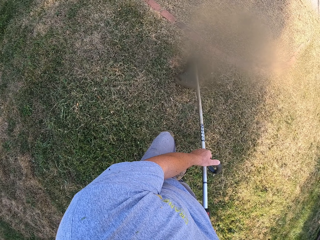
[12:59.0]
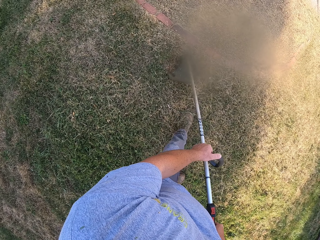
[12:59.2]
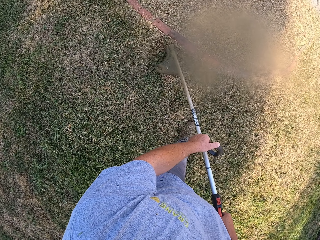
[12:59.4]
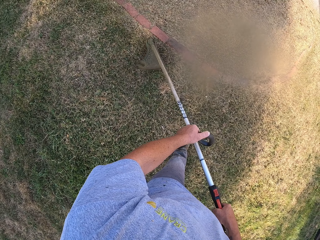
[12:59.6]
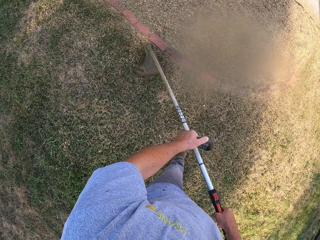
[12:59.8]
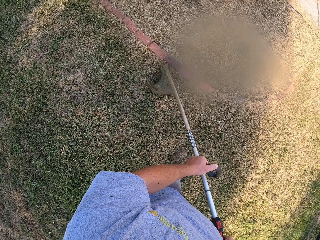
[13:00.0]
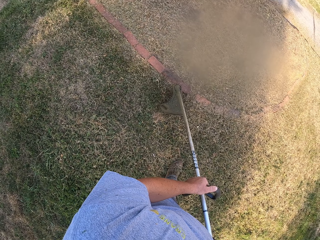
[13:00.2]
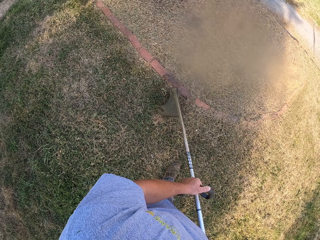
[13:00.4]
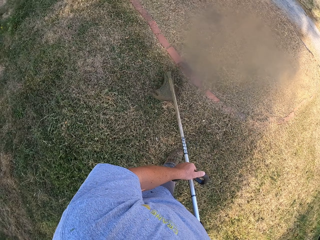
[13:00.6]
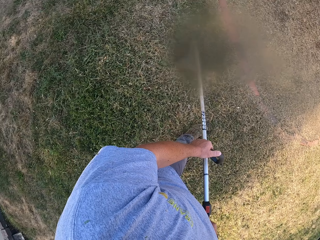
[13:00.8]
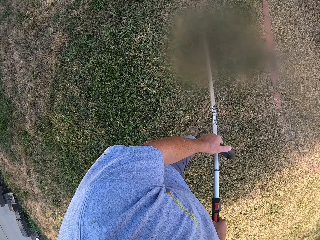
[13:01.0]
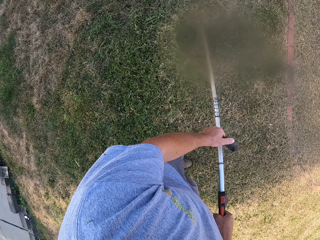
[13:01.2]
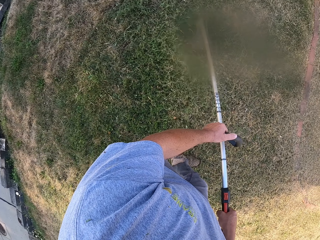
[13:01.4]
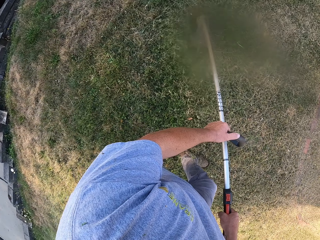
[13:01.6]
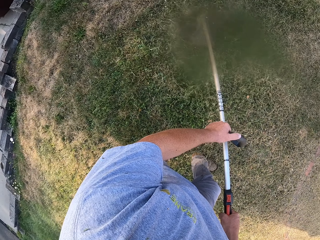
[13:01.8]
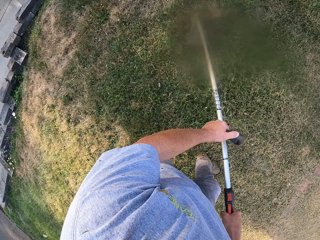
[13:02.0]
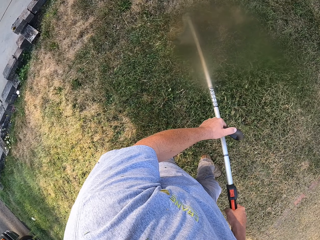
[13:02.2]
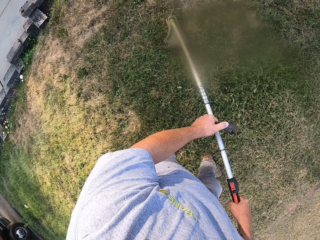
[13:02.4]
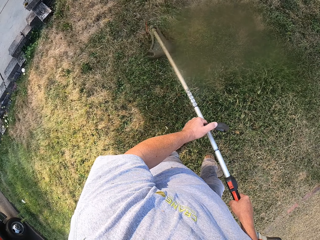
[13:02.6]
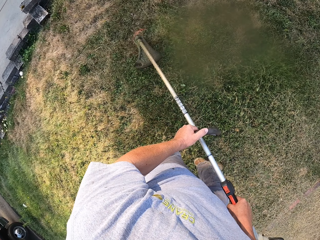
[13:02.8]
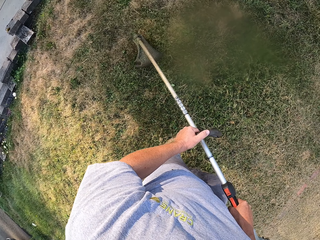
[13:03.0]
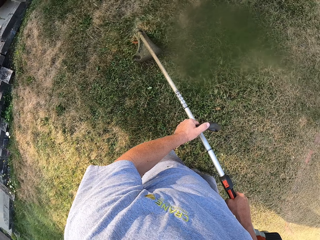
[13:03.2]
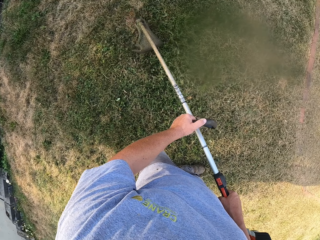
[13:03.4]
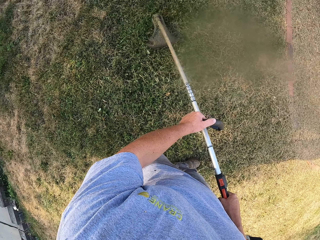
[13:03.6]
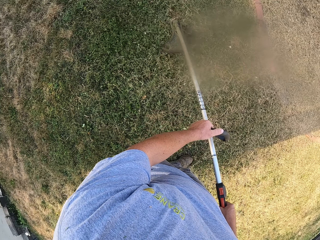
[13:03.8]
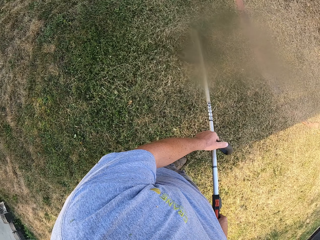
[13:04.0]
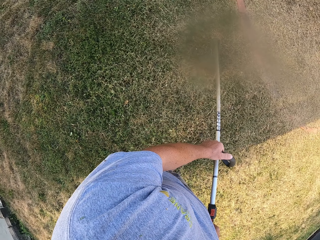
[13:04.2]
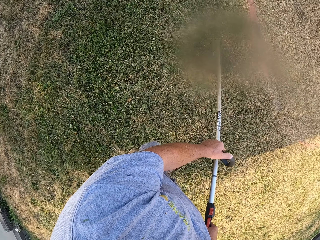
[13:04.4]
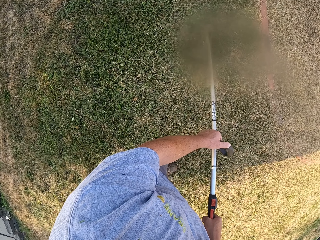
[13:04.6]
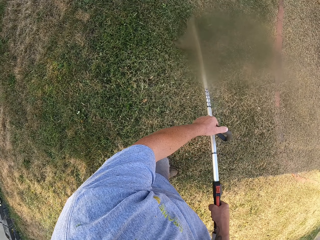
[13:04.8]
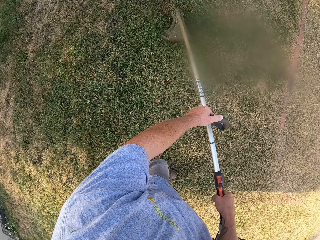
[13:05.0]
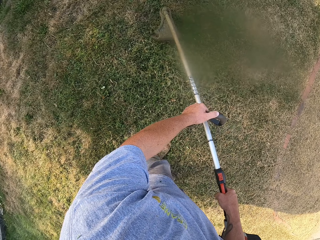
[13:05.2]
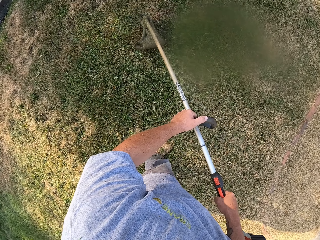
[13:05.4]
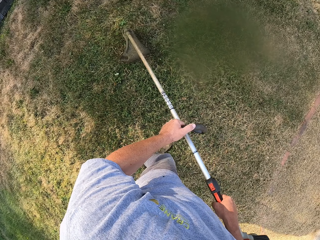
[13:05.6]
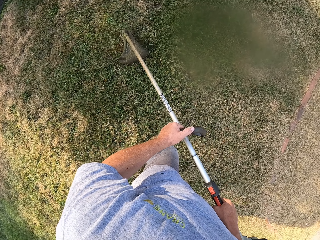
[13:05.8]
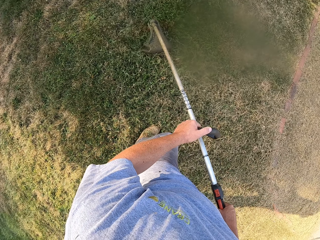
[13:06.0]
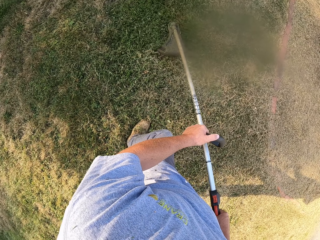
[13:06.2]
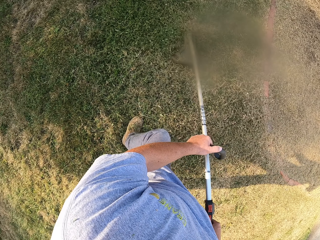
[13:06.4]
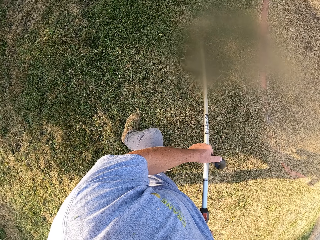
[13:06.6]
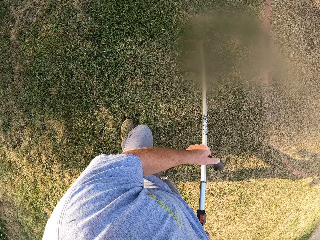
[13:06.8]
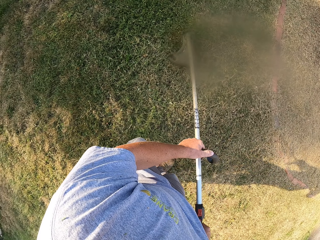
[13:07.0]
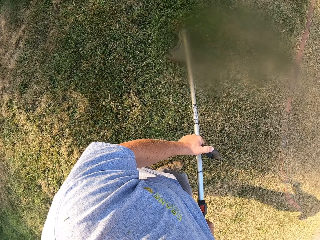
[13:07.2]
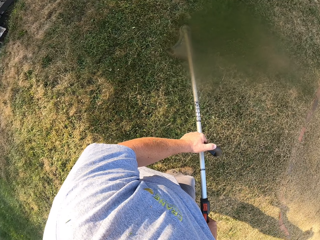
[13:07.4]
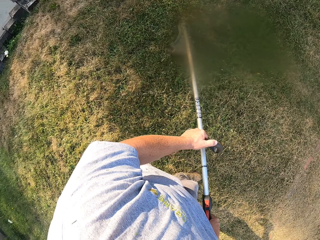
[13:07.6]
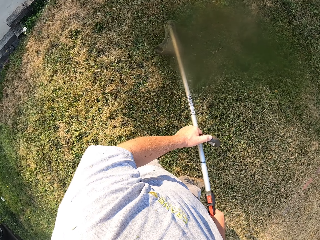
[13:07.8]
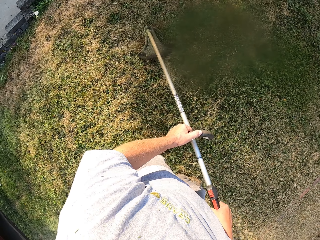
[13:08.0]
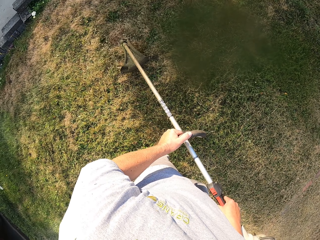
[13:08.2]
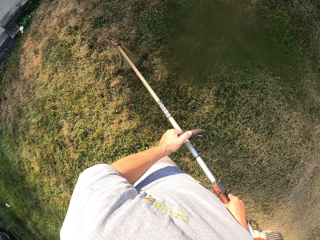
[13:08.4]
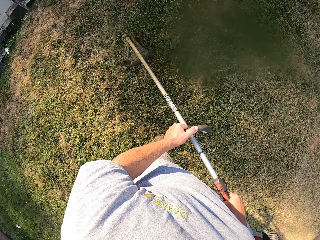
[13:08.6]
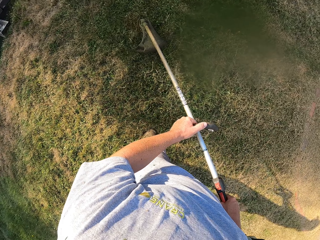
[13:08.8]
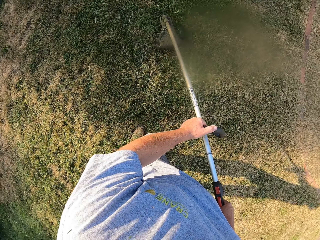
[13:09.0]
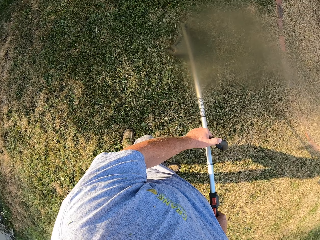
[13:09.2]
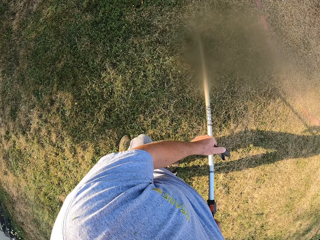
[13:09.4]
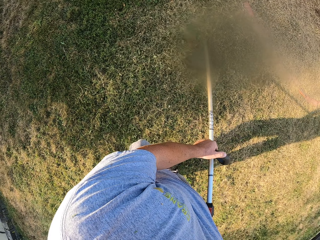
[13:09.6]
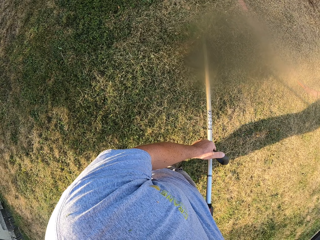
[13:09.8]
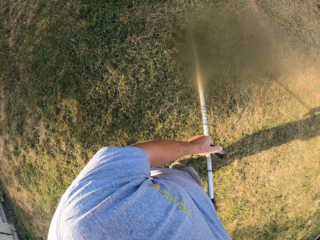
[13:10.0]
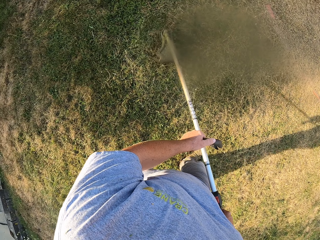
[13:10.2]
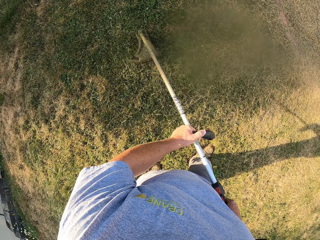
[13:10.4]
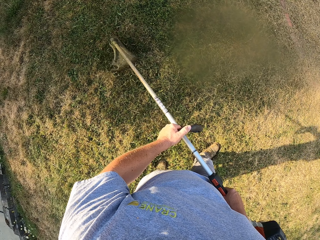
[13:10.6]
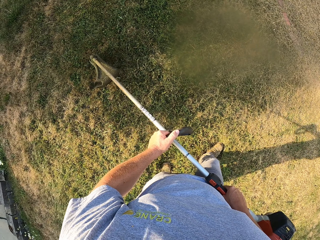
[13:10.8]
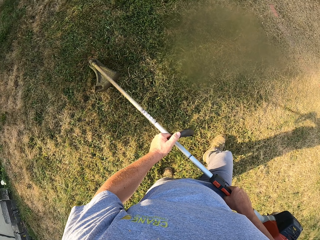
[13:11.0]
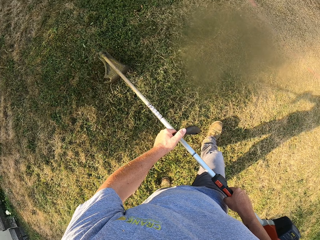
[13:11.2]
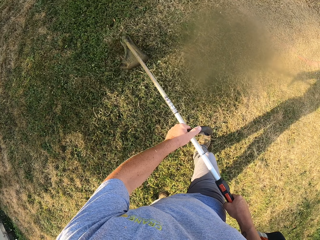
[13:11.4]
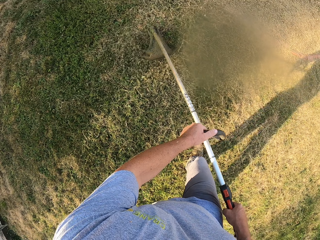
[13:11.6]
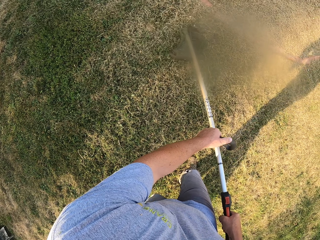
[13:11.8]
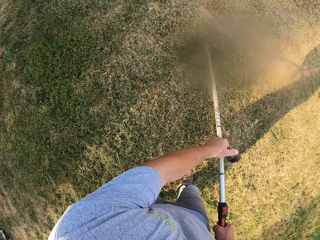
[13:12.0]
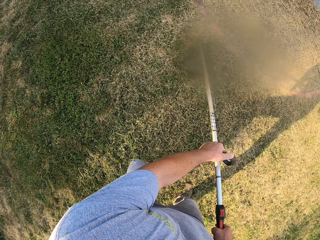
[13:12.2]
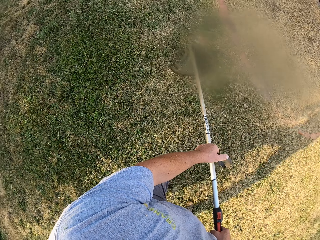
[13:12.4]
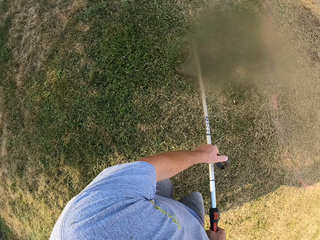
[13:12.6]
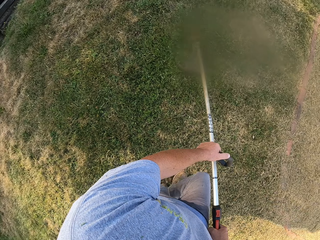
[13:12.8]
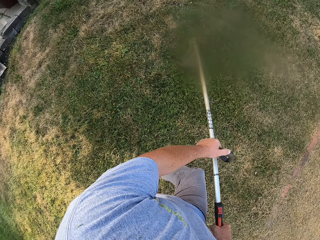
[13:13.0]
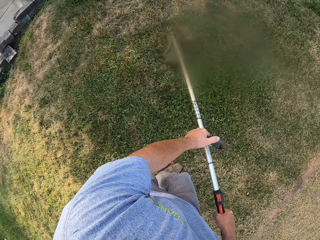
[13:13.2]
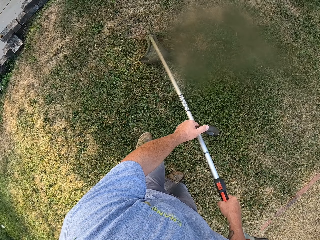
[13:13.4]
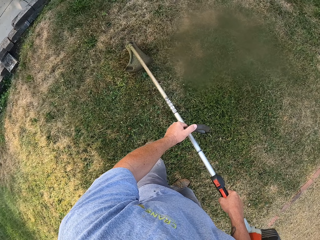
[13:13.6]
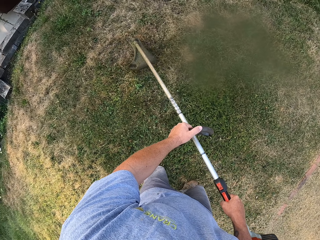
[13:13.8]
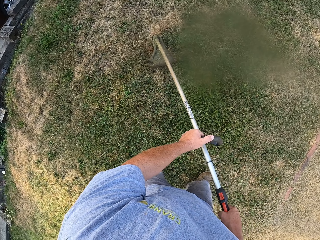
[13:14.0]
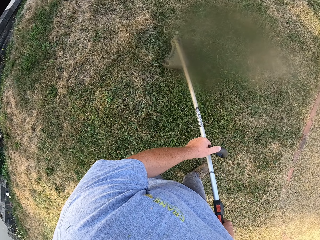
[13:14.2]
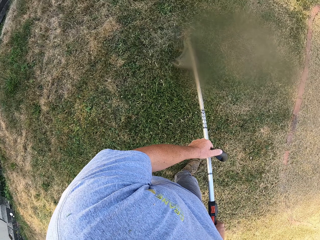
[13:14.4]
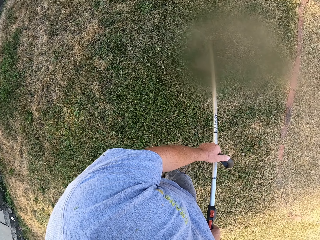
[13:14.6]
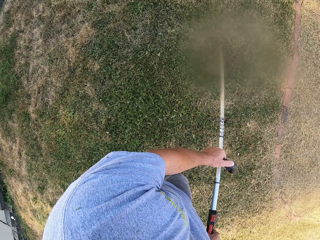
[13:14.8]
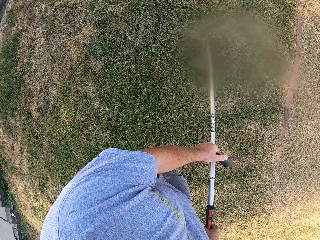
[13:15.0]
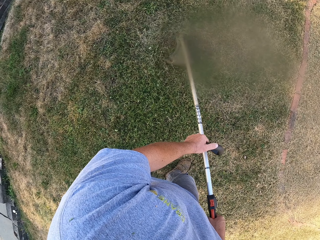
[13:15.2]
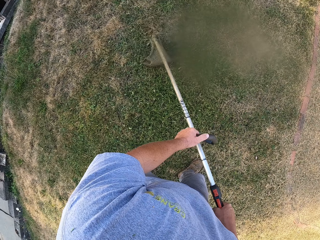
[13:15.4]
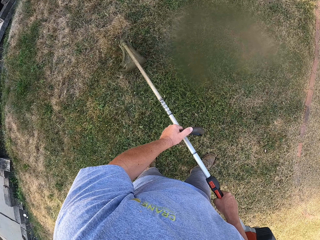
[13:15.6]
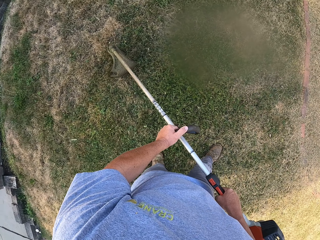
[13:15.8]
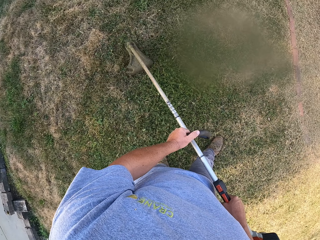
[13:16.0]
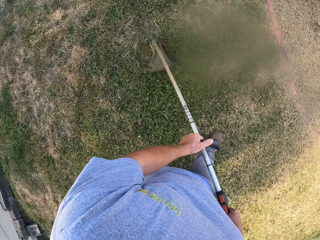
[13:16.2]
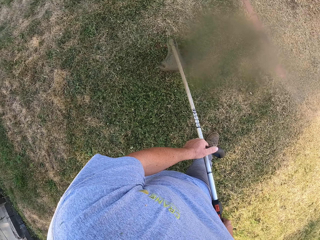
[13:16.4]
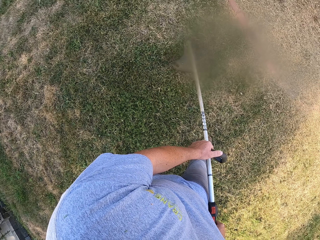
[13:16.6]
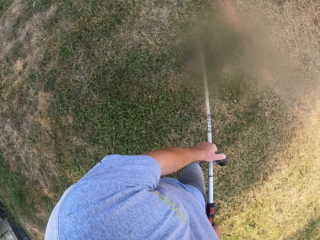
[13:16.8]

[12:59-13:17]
The camera wearer walks forward.

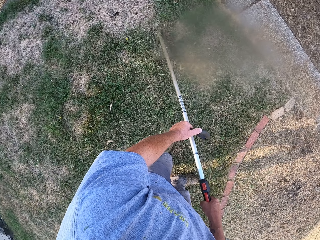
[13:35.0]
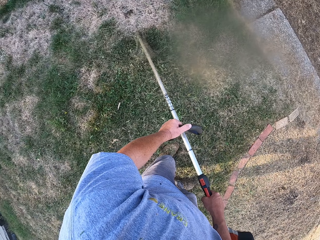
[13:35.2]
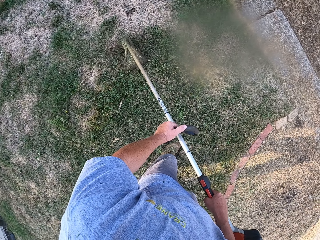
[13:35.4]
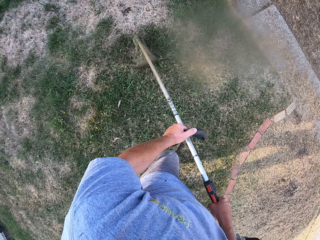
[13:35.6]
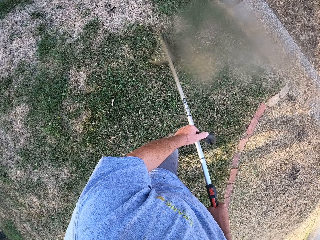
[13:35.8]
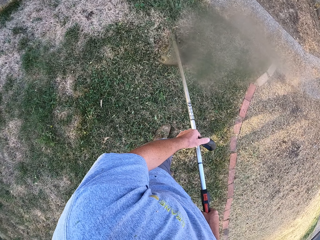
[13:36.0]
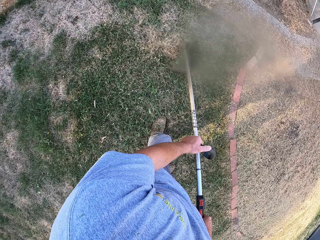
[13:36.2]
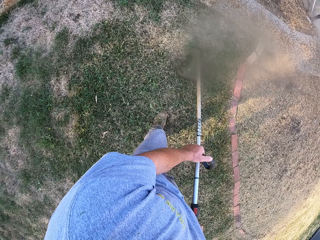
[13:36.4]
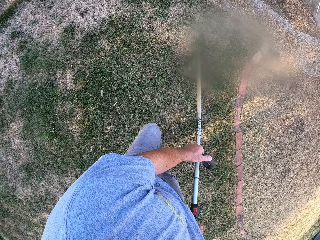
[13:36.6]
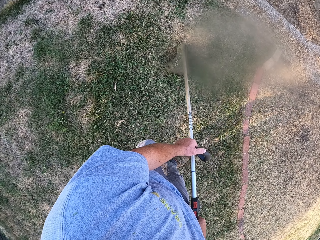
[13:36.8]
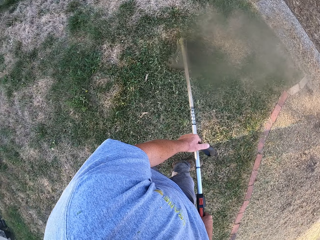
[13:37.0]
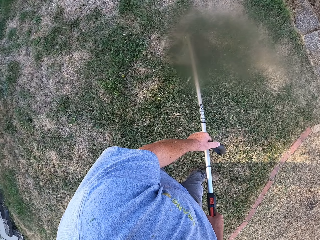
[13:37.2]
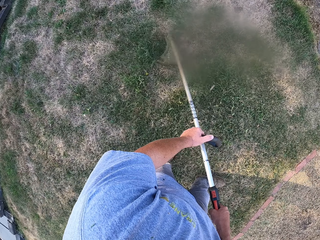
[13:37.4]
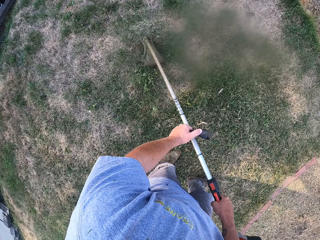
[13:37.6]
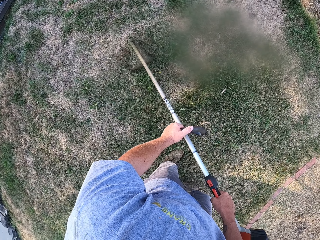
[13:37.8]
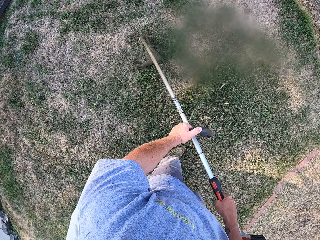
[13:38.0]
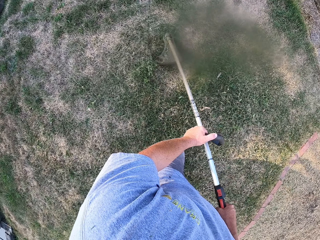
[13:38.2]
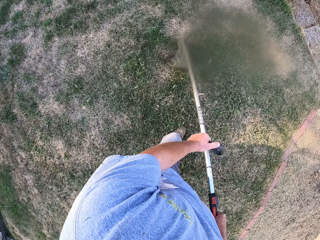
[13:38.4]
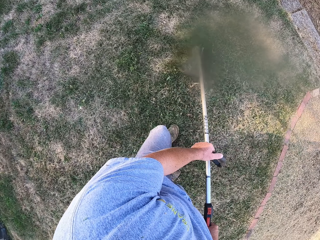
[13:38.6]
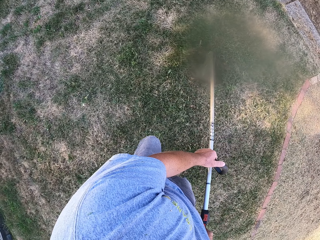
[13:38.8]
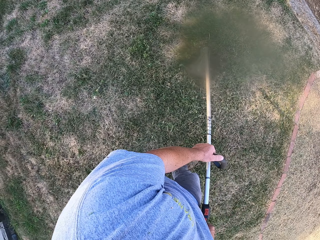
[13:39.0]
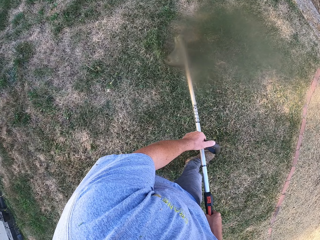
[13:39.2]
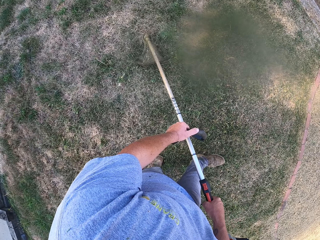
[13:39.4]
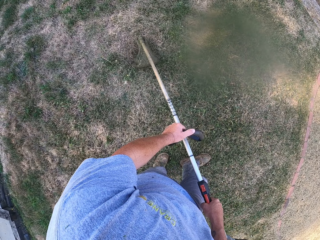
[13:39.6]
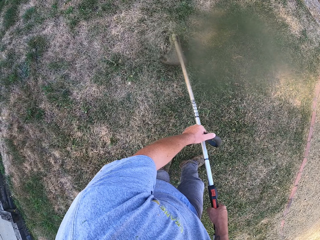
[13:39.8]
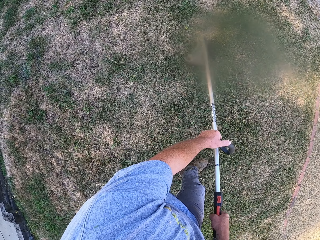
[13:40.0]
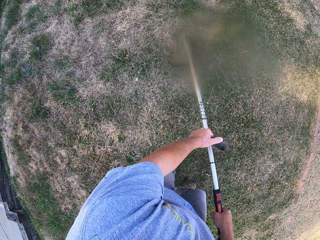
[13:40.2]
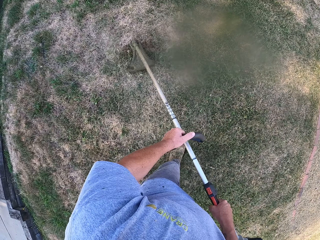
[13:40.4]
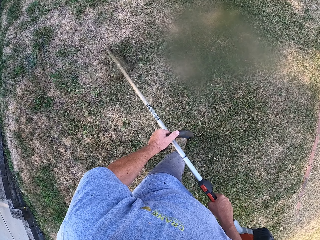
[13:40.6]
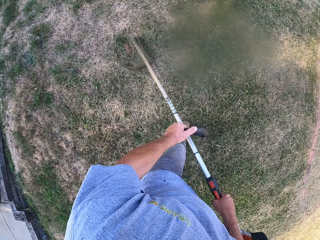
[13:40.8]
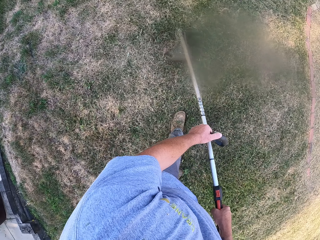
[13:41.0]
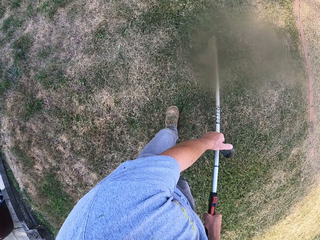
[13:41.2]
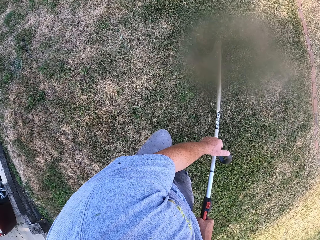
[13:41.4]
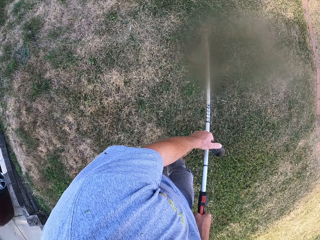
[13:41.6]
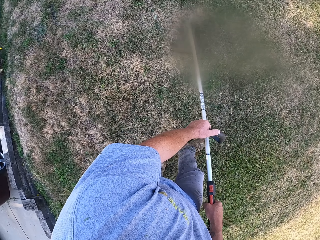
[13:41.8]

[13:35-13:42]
The camera wearer walks backwards.
